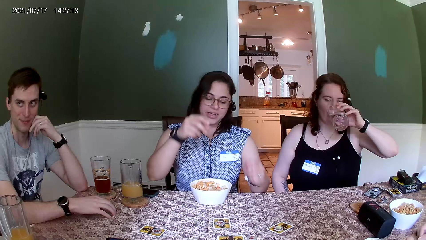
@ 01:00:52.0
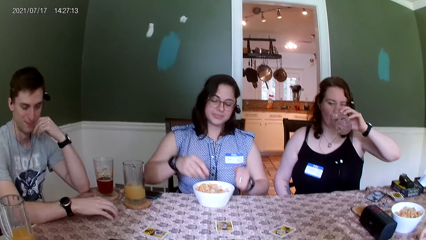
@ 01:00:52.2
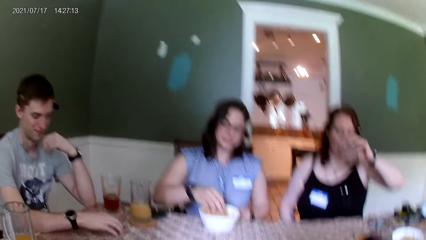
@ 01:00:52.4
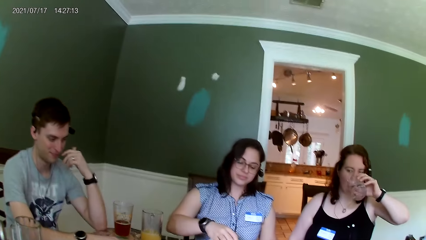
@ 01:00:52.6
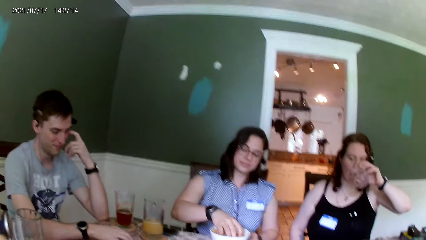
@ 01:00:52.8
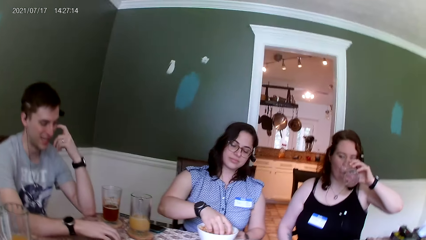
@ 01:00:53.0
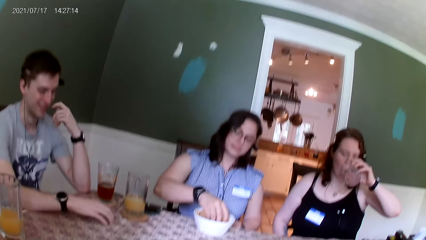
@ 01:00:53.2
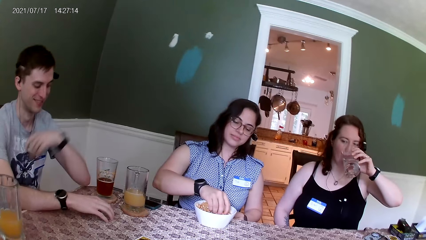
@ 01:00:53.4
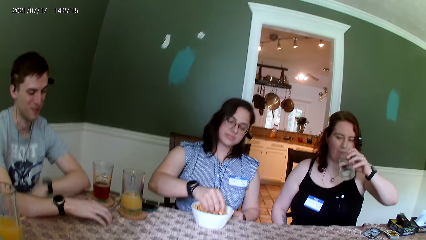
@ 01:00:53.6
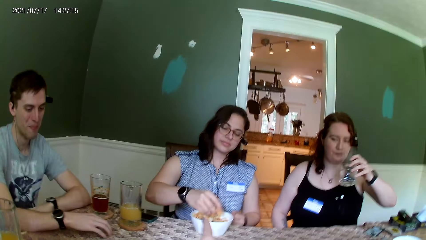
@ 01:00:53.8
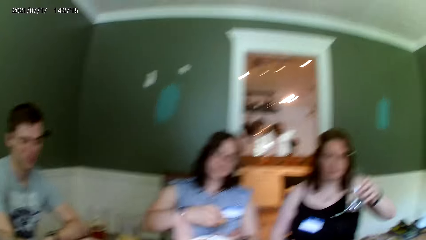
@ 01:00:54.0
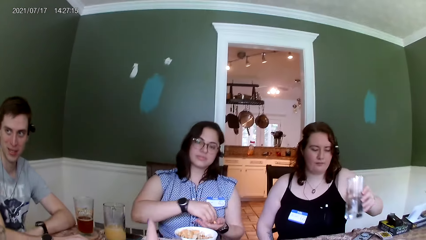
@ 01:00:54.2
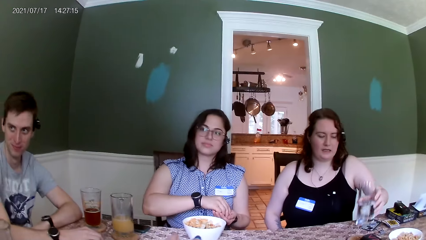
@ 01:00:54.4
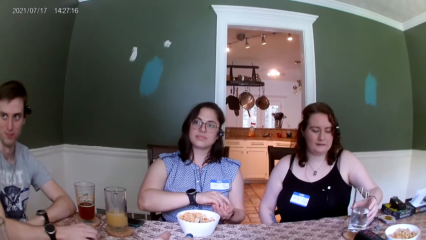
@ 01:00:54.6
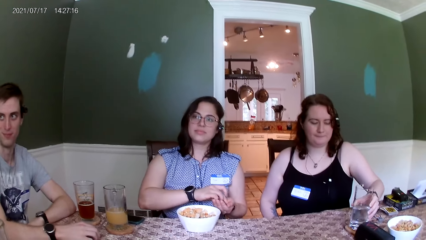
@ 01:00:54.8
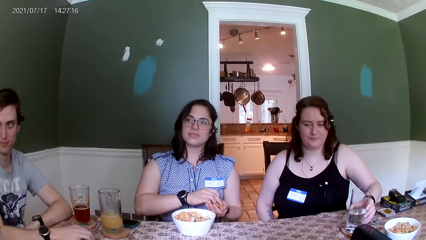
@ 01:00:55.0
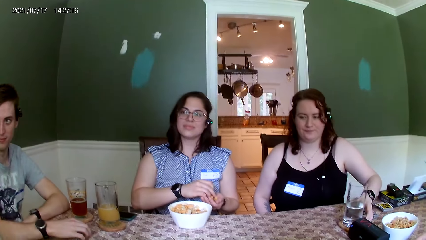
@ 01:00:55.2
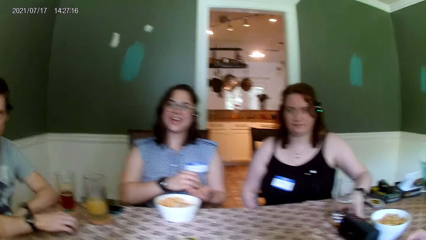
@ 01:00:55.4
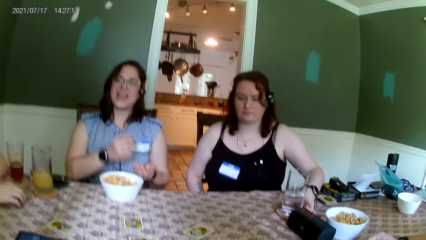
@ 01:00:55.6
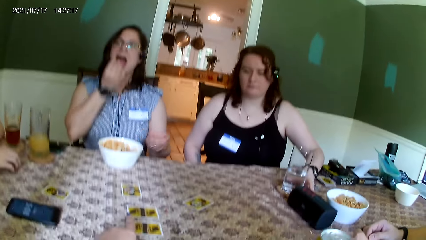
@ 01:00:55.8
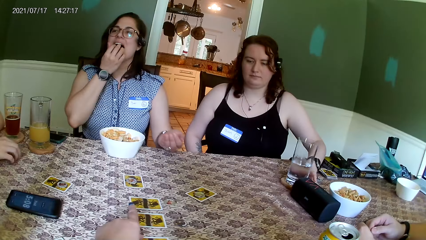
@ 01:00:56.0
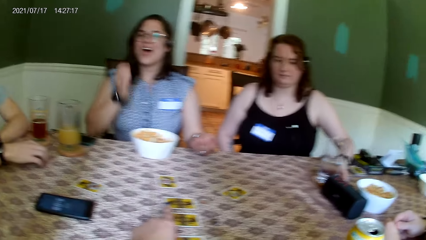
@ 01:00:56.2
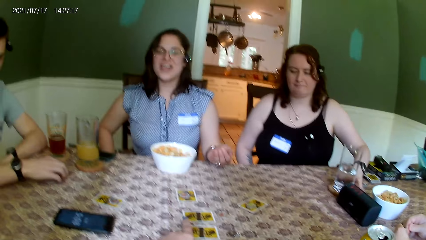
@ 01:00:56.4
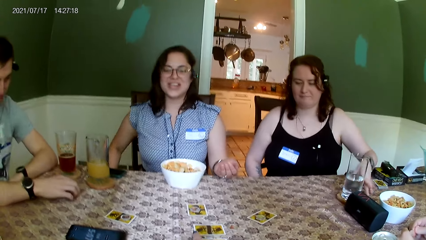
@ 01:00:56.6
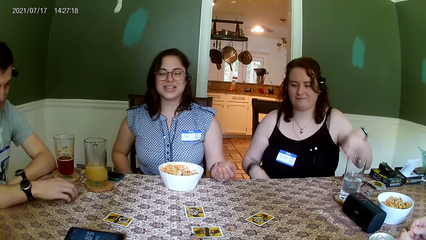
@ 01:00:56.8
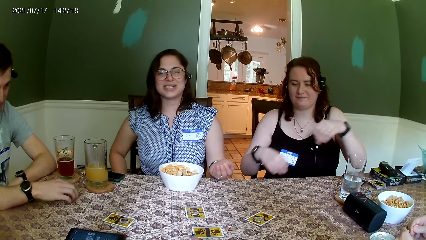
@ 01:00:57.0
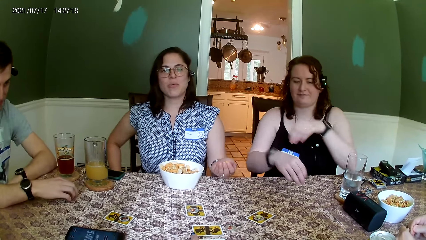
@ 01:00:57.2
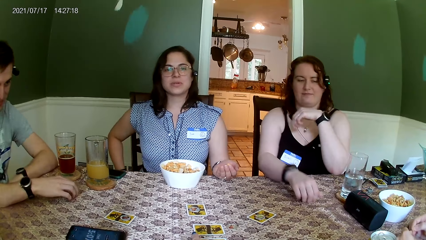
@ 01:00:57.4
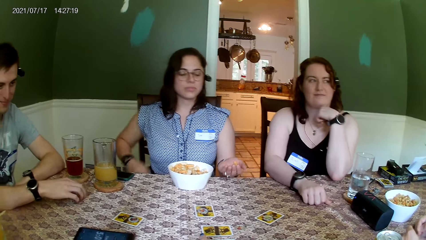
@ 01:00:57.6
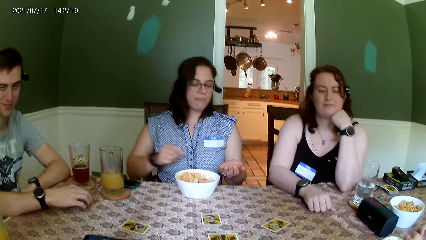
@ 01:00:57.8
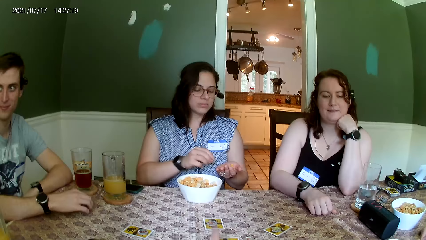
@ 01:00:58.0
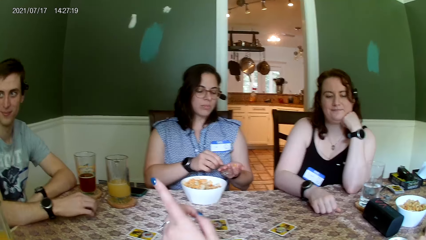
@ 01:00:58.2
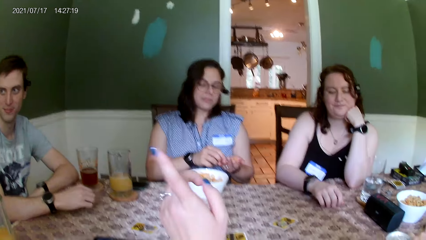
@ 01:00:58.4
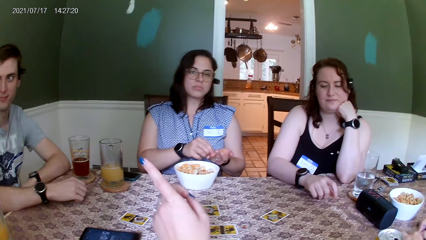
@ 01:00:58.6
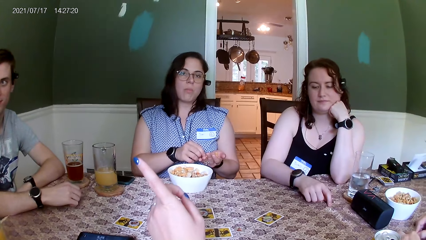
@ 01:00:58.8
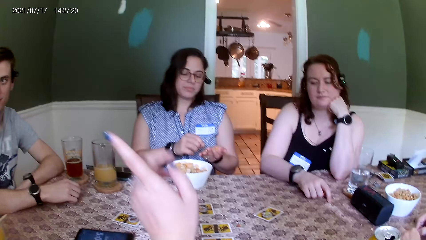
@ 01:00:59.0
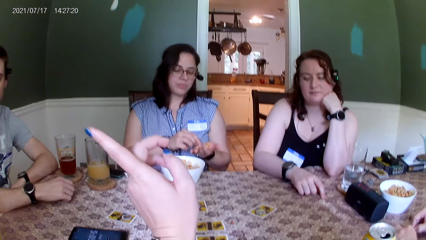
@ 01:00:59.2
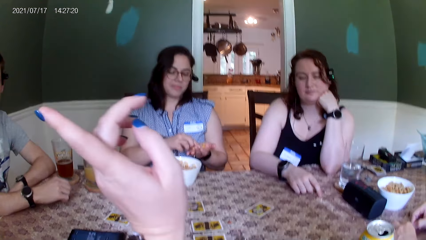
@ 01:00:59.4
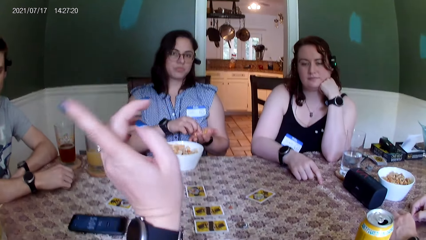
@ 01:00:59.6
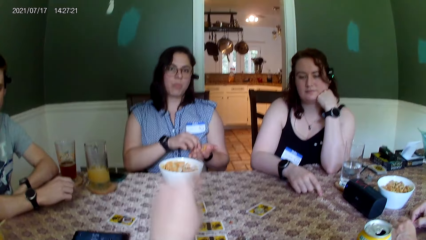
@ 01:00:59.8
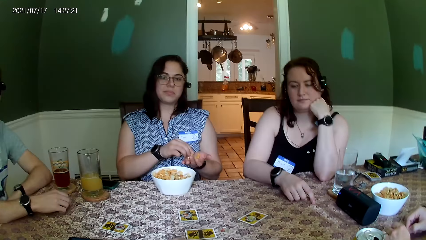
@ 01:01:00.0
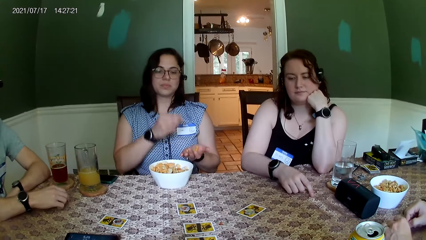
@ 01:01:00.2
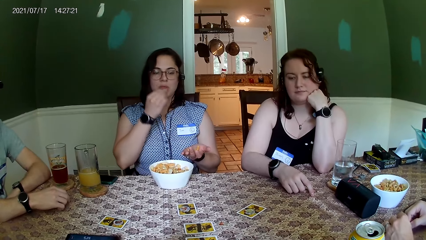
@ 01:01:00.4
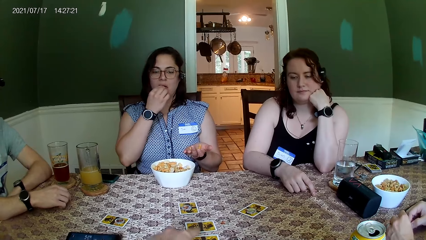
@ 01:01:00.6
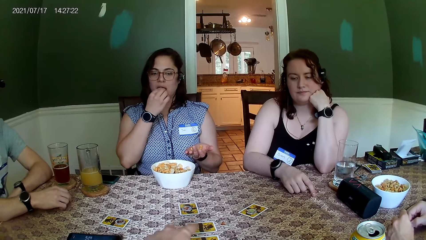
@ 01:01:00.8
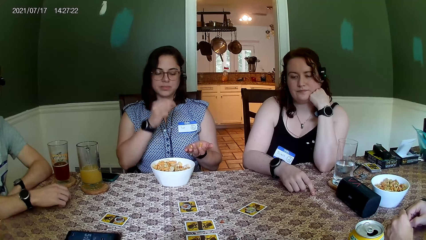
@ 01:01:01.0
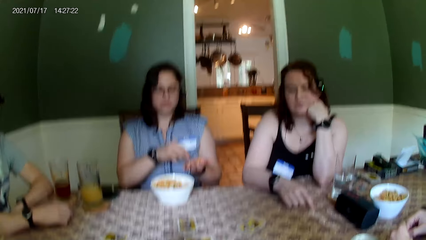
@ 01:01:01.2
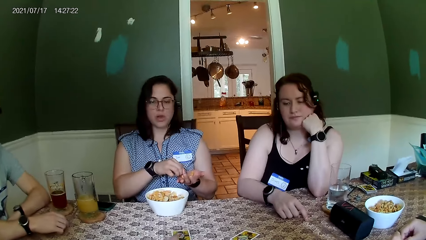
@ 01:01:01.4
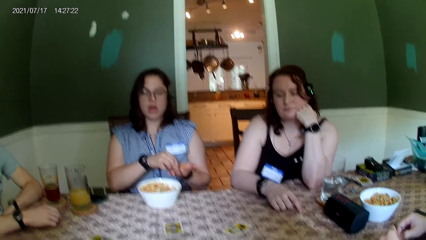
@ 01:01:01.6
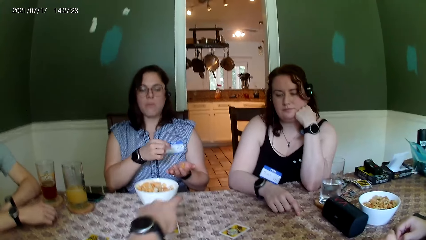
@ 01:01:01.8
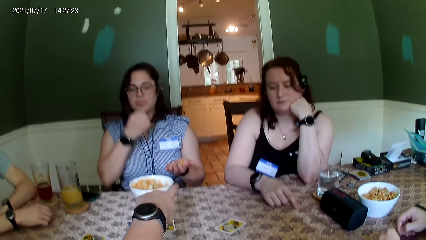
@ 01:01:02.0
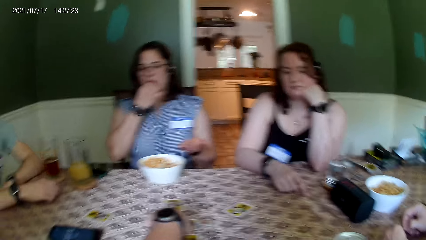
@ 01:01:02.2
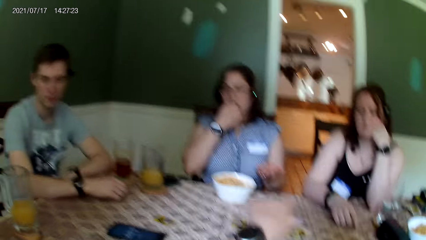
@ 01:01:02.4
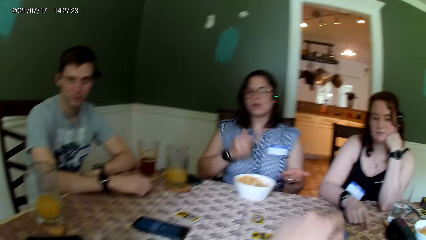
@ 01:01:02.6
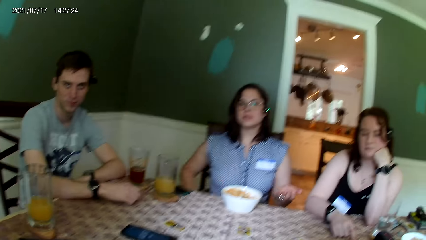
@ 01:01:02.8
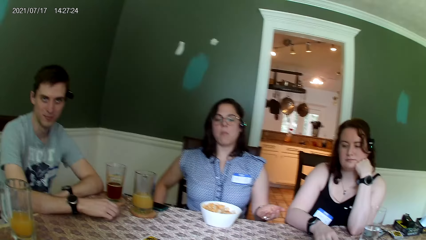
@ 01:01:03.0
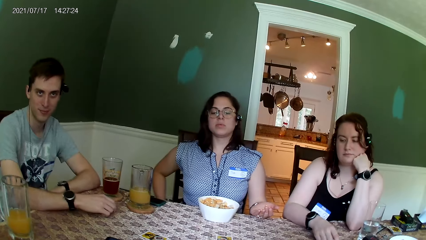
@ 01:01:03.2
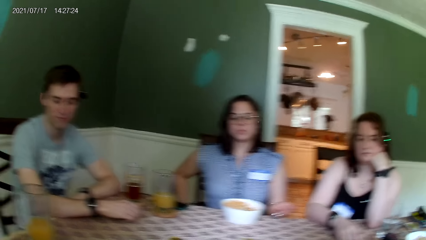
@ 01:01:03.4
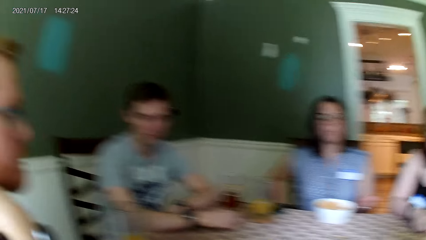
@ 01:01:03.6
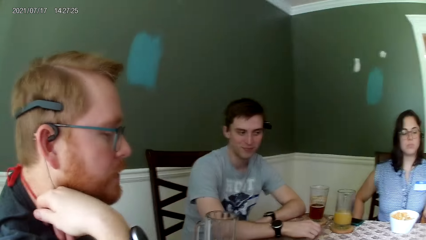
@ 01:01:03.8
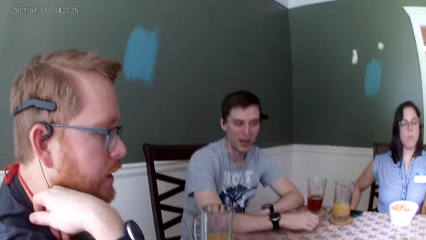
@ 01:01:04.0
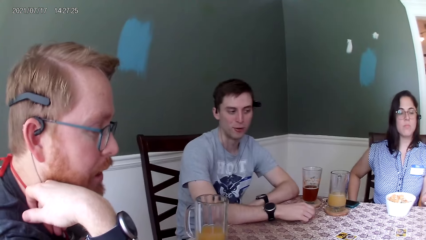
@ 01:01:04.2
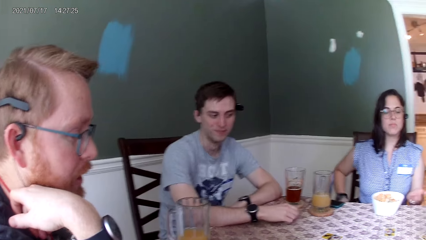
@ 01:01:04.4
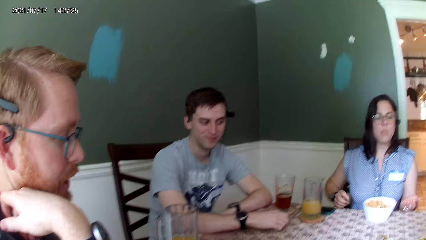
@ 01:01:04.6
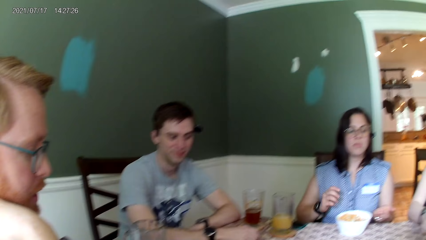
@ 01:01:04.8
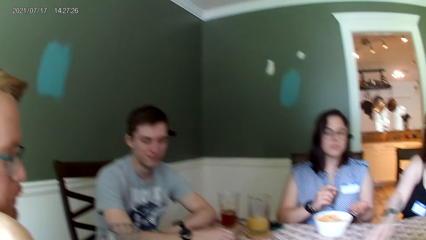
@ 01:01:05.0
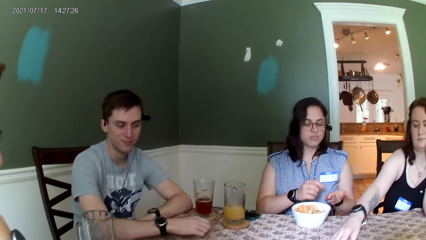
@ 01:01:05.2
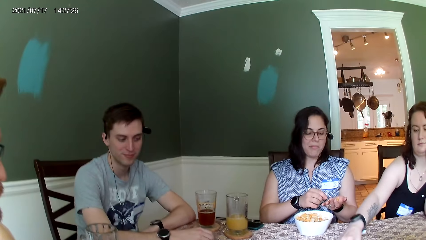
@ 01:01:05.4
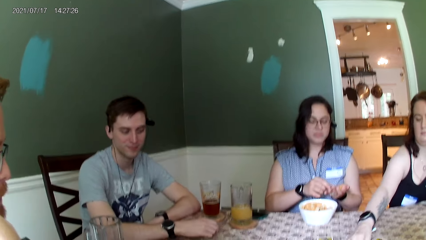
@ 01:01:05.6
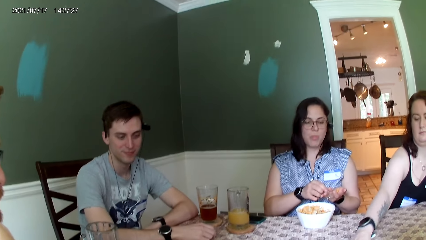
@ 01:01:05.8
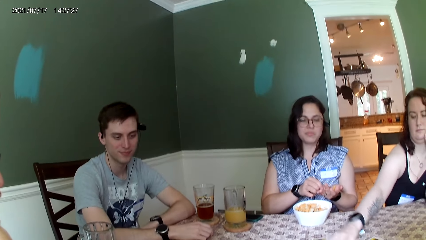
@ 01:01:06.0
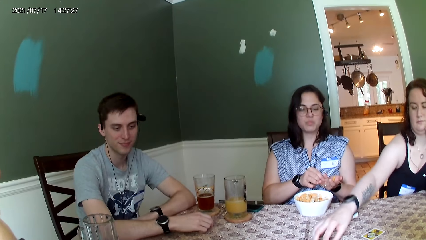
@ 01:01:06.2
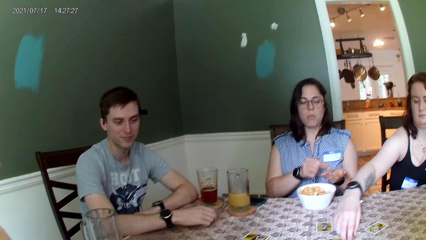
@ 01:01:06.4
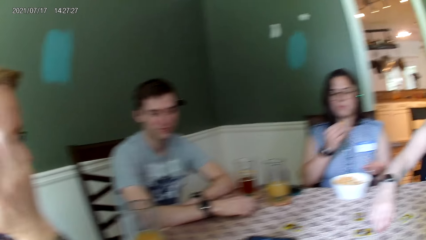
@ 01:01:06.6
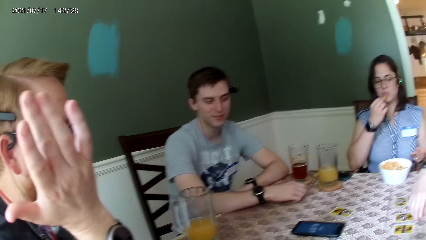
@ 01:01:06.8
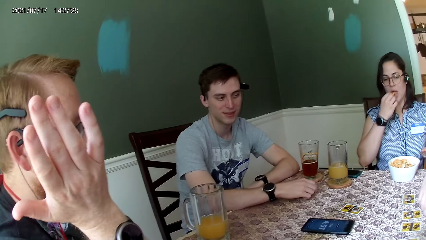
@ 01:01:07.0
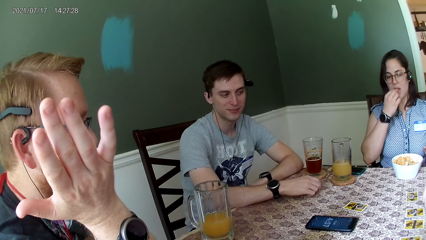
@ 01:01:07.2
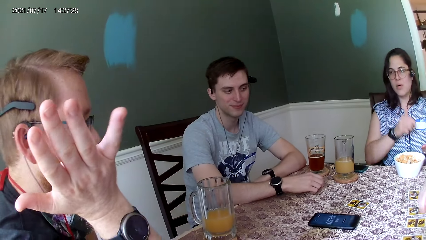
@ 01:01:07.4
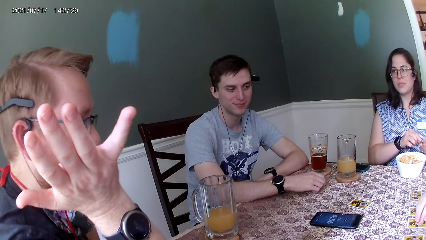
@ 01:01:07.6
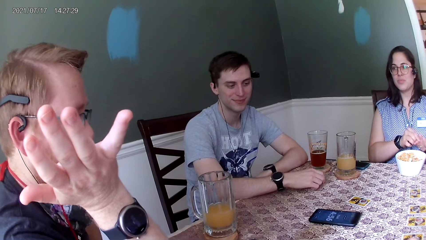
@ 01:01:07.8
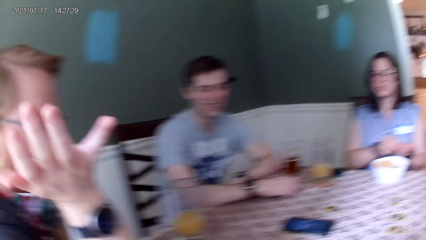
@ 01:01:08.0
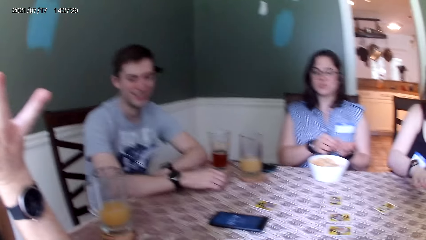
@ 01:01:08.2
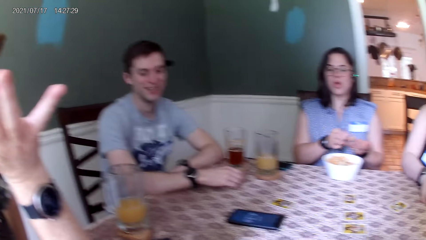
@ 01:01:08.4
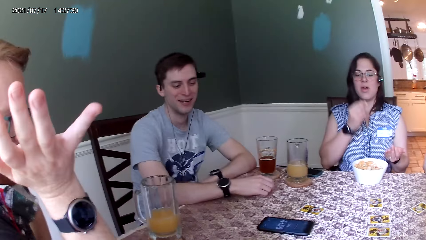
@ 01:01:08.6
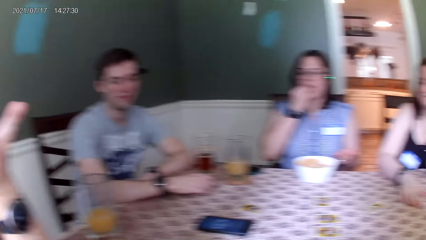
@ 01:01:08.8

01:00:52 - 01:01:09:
A woman picks up a peanut from the plate of peanuts with her right hand. The camera wearer talks to the woman. The woman passes the peanut from her left hand to her right hand. Another woman places the cup of water on the table with her left hand. The first woman eats a peanut from her left hand with her right hand. The other woman places both hands on the table. The camera wearer talks to the first woman. The first woman eats the snacks. The camera wearer looks at a man. The other woman moves coins on the table with her right hand and touches the tokens.
